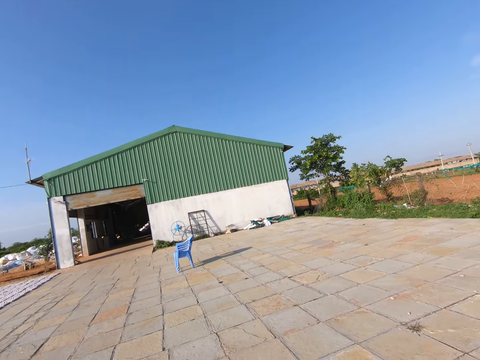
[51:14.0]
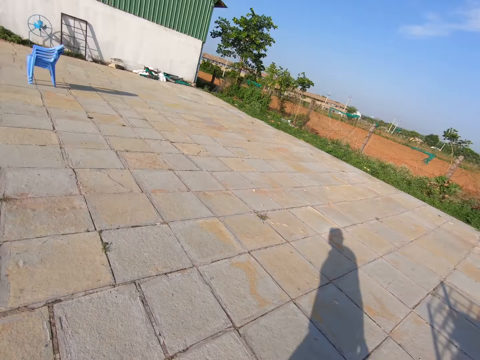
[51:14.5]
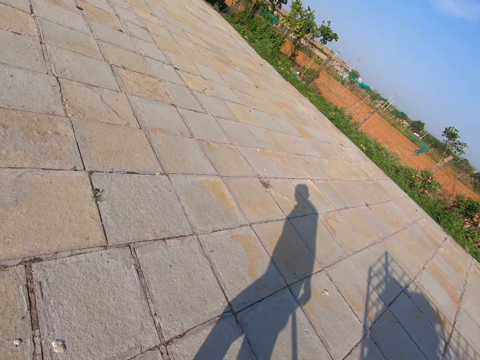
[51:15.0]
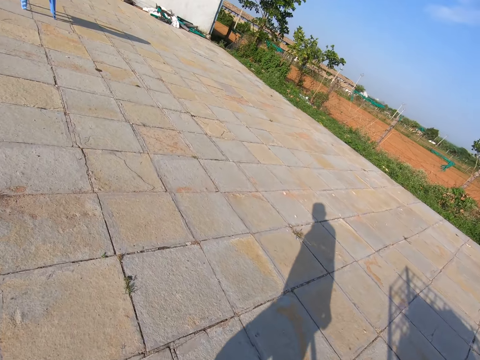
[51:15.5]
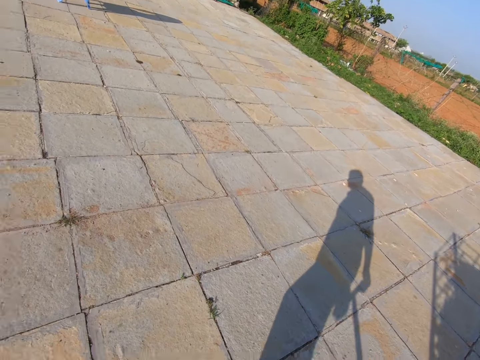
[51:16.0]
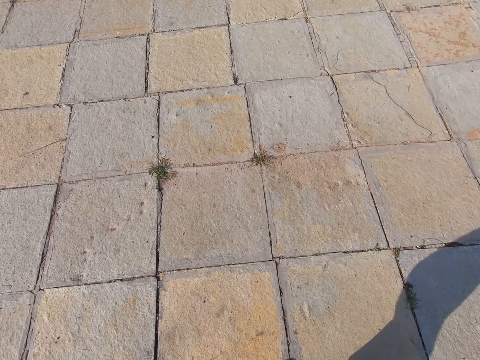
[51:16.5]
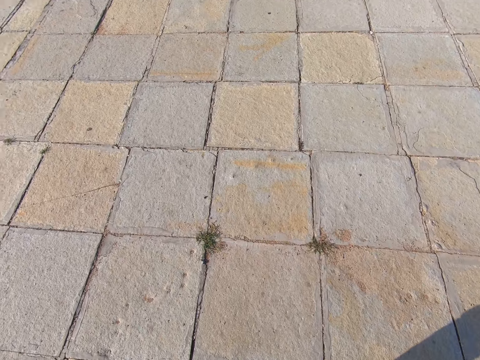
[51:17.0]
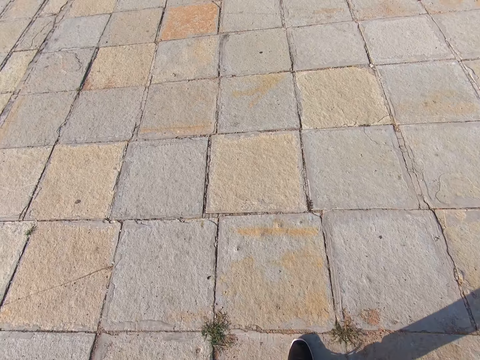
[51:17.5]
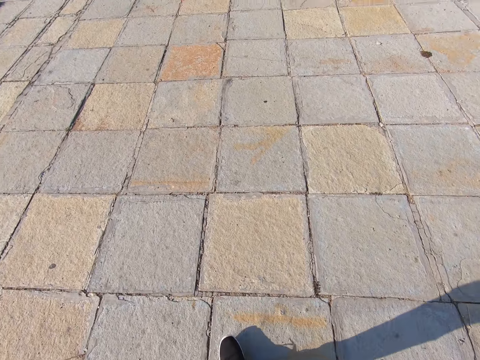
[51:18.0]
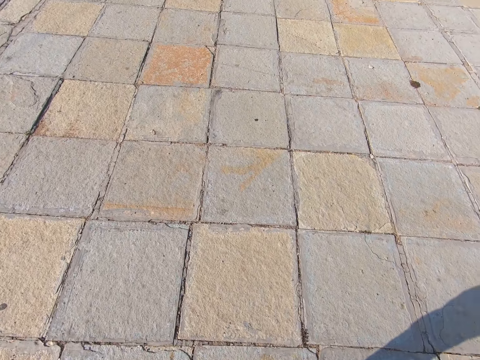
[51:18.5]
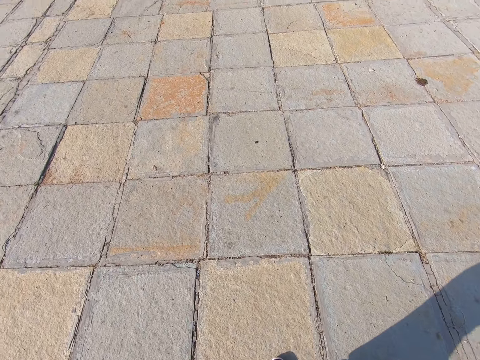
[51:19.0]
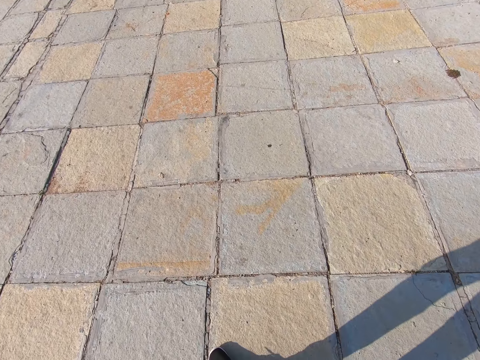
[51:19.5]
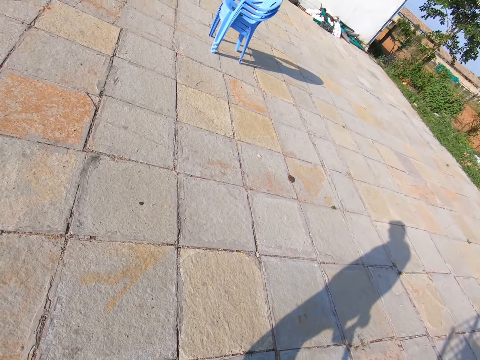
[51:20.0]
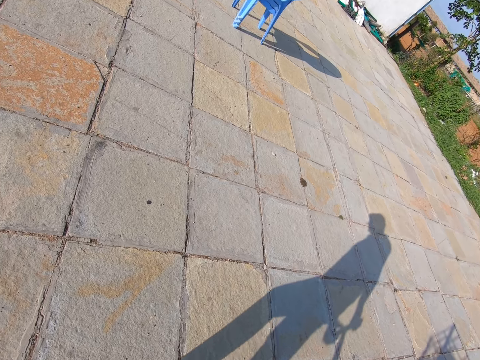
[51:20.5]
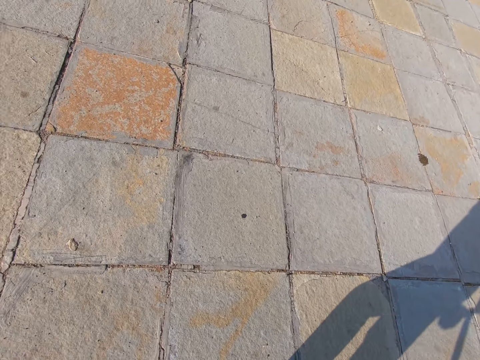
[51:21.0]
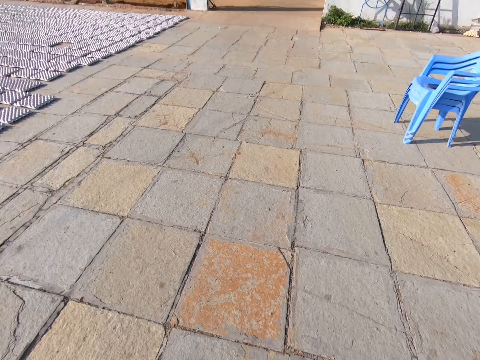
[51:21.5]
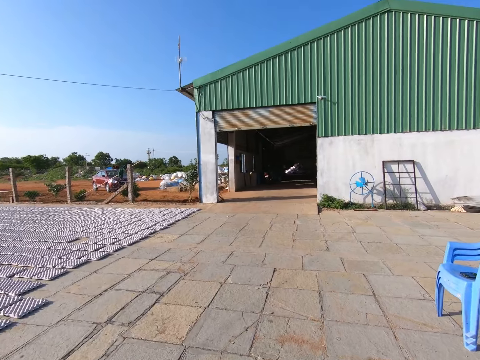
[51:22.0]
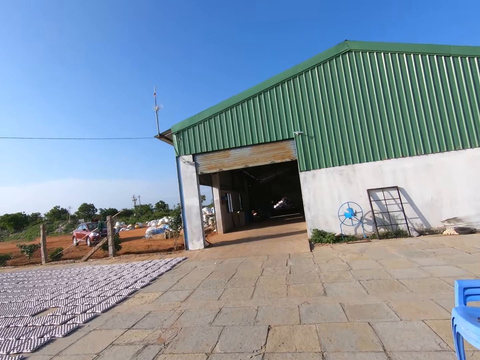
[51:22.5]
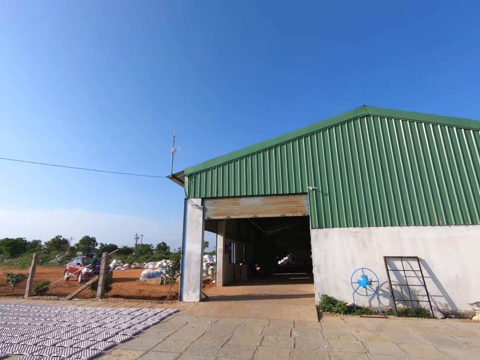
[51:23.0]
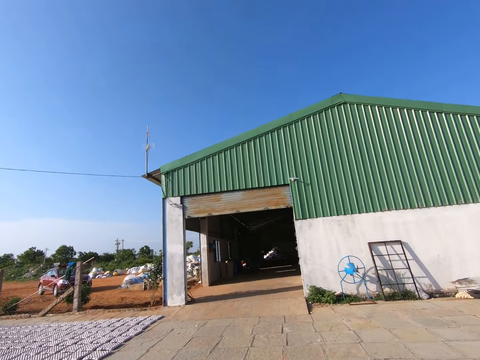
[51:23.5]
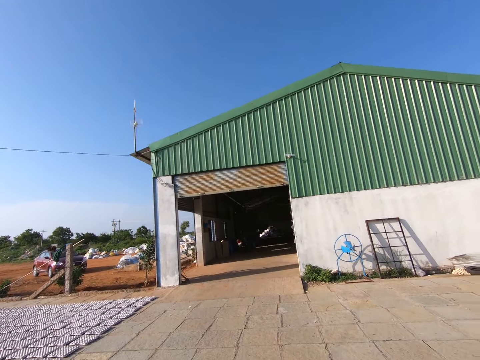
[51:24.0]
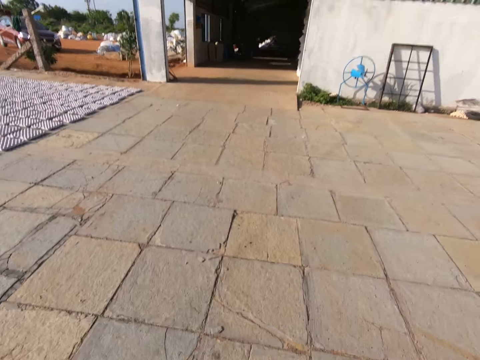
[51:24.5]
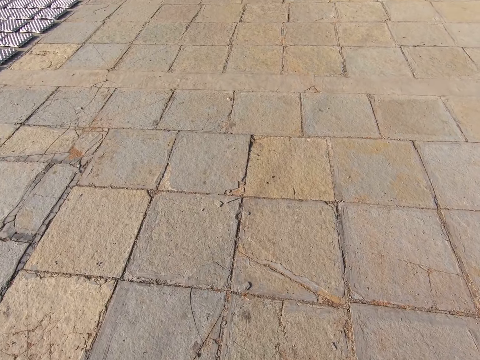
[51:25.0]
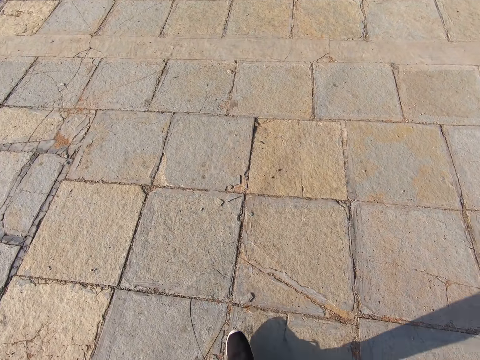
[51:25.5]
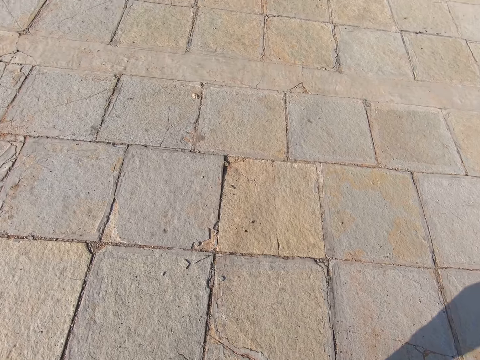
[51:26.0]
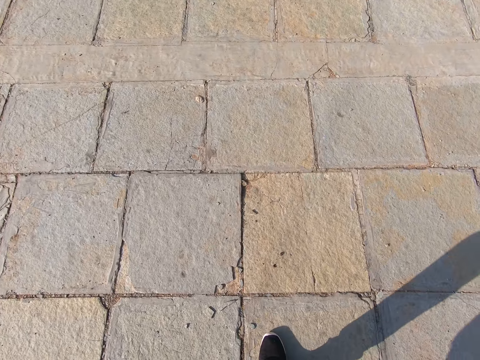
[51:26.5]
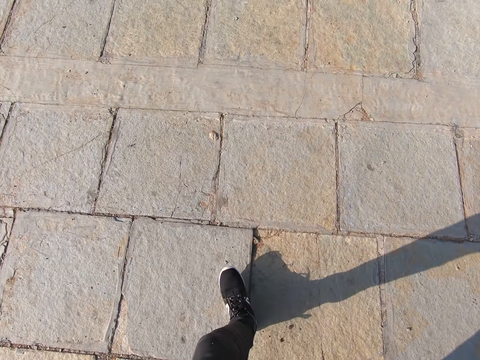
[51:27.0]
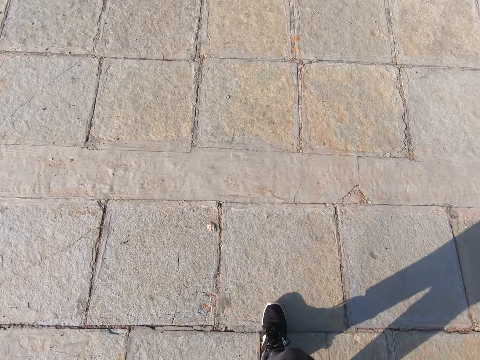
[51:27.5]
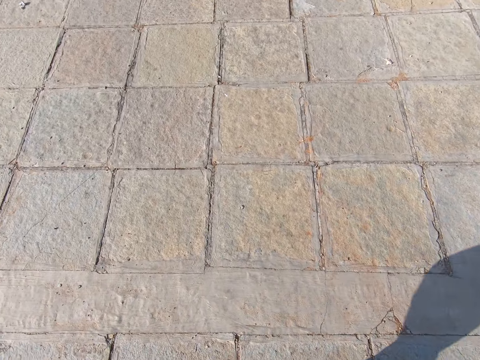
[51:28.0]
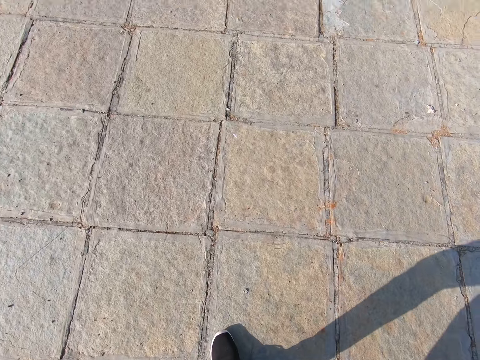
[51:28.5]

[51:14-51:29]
The camera wearer looks around the site. They pull the rack on the ground.

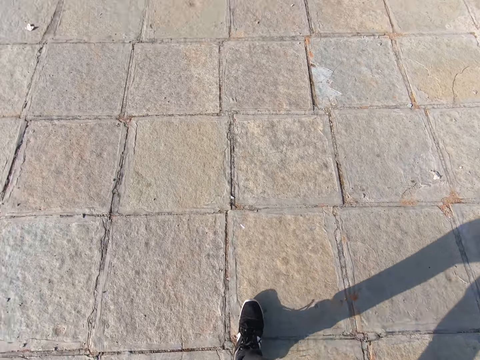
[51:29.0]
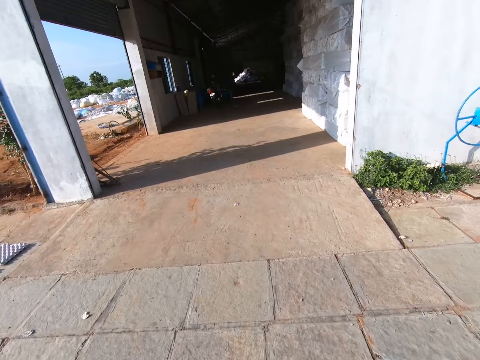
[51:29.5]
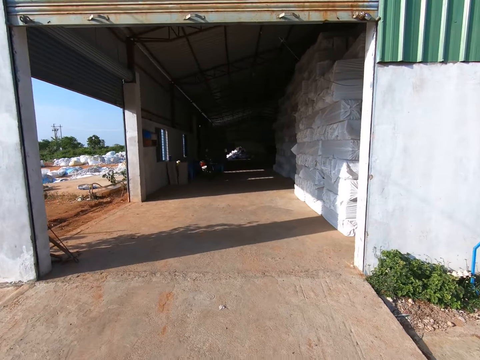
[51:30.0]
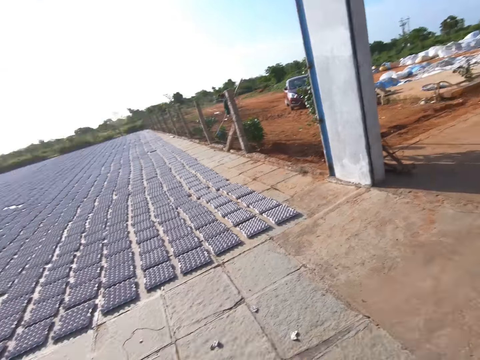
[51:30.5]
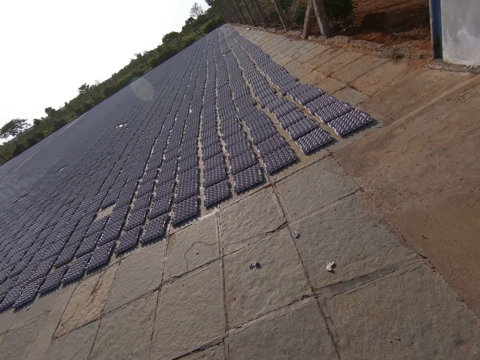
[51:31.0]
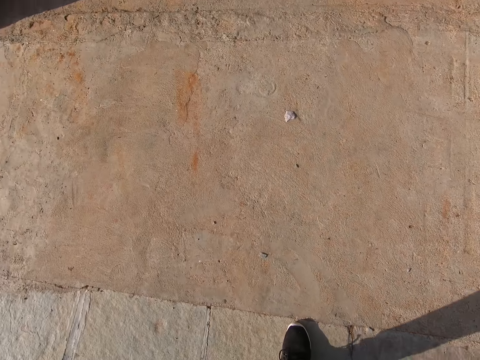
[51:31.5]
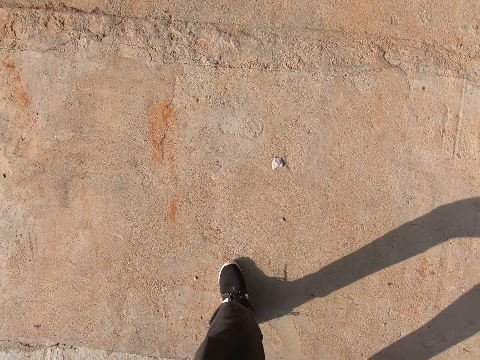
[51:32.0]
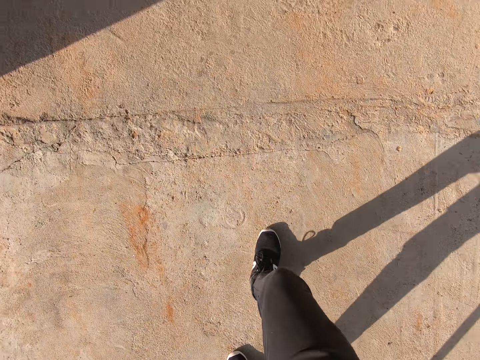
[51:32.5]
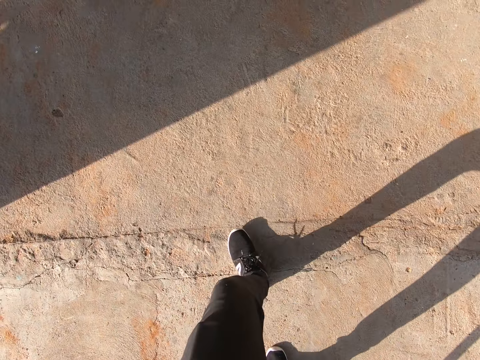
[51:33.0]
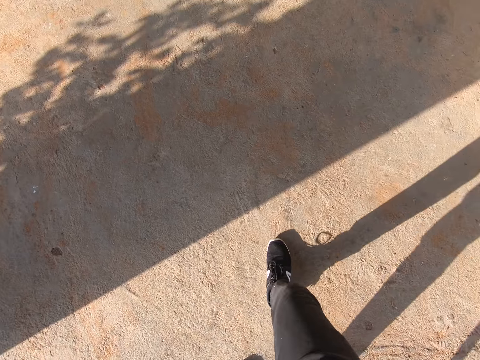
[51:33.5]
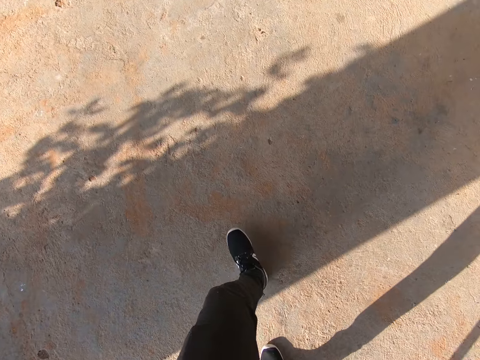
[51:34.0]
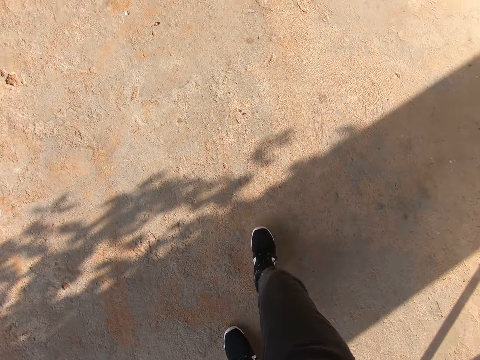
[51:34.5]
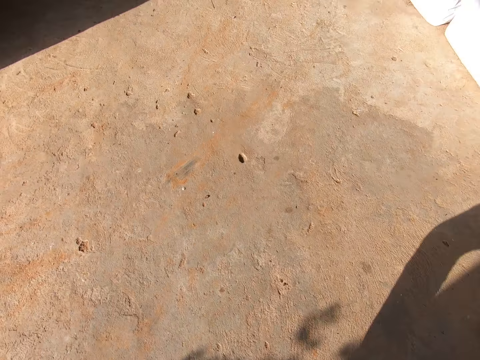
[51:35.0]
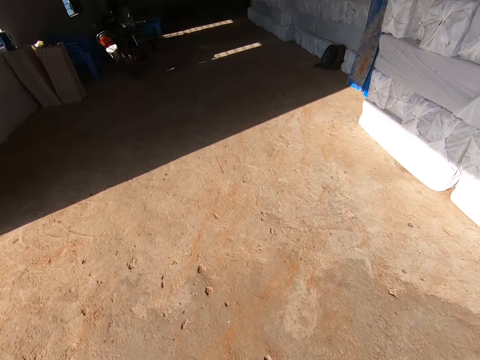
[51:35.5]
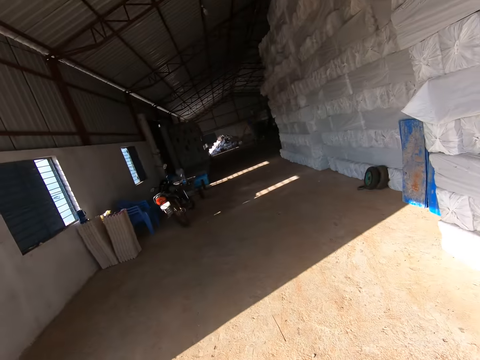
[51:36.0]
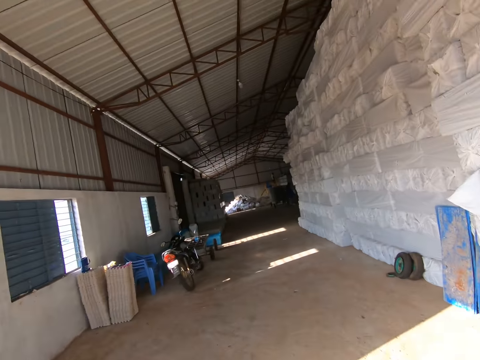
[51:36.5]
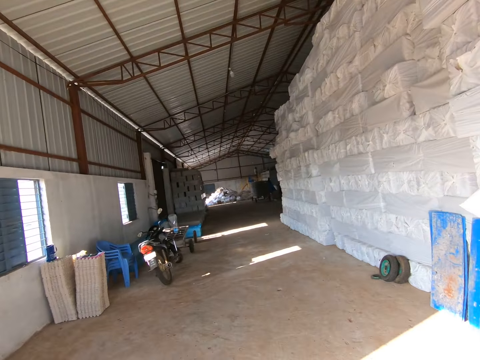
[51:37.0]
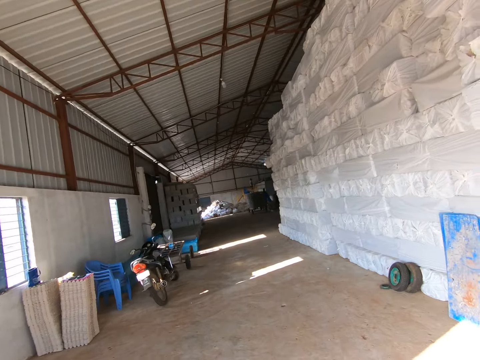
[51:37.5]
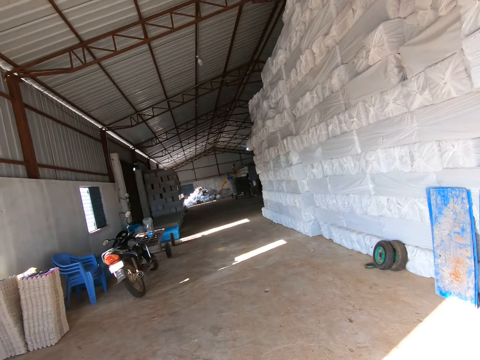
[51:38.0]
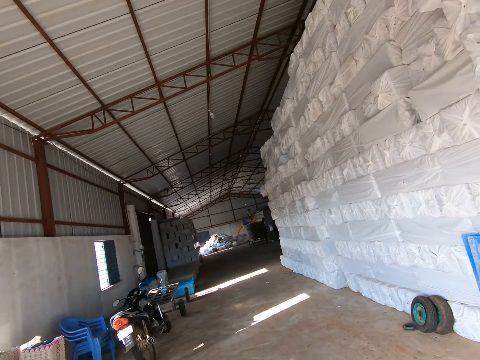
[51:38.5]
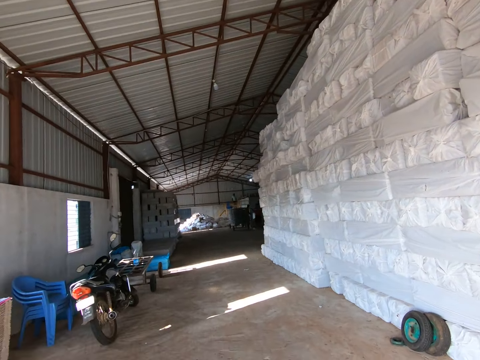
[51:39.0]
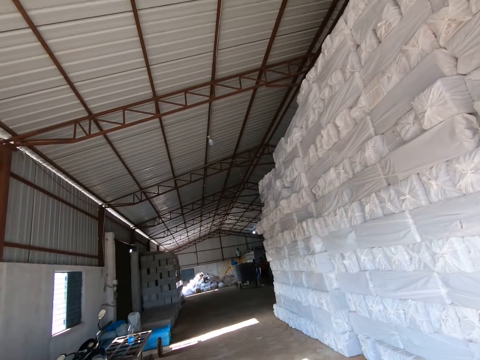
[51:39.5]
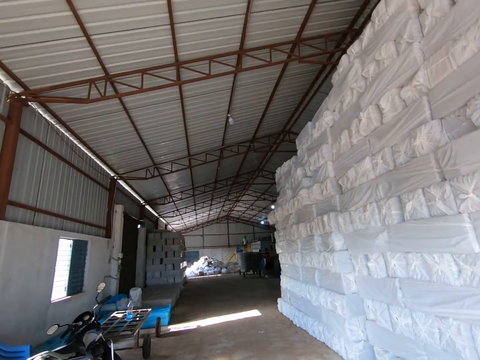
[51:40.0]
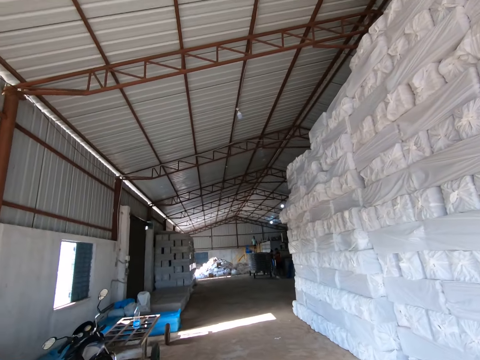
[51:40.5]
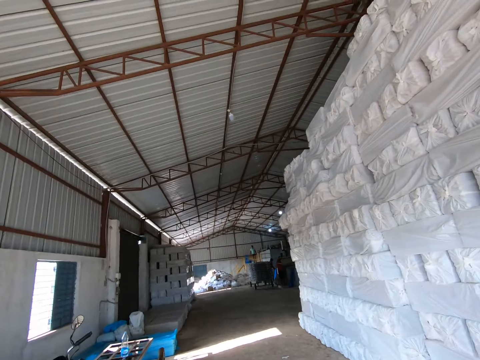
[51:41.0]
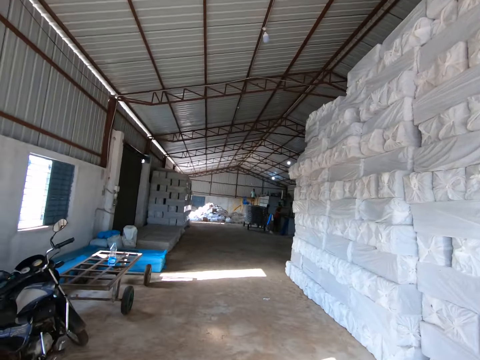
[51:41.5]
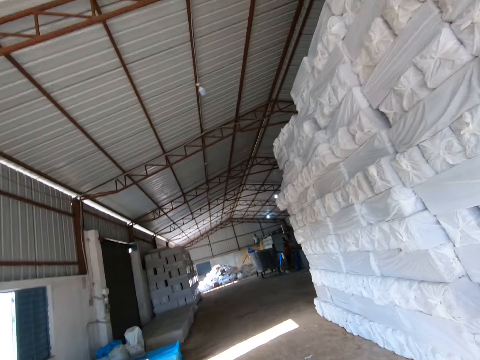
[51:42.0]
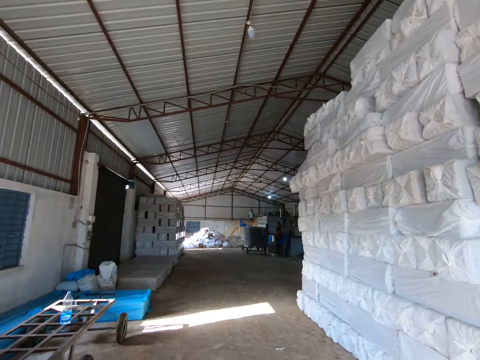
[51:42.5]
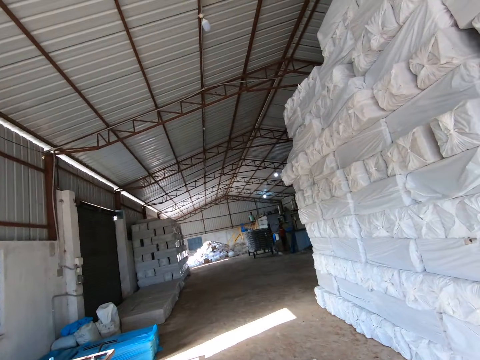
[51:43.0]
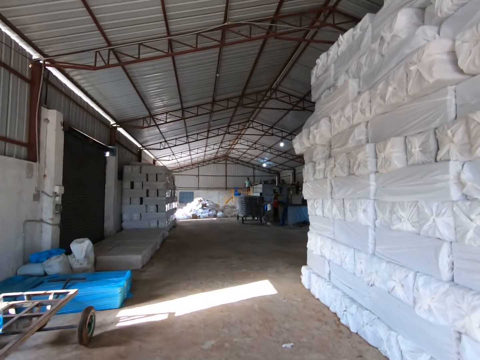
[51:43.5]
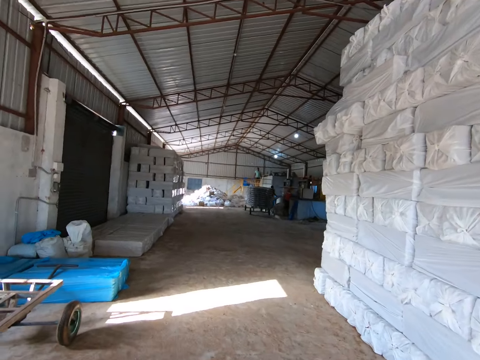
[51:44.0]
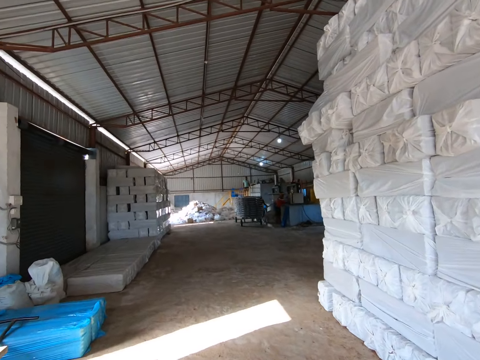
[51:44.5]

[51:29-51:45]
The camera wearer walks around the factory with the rack.
